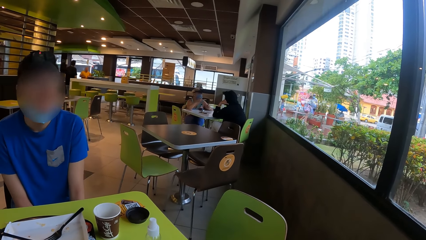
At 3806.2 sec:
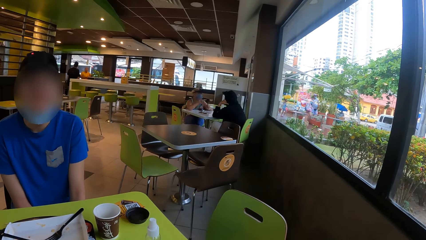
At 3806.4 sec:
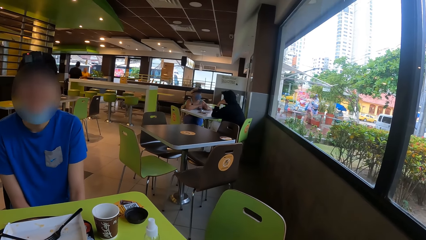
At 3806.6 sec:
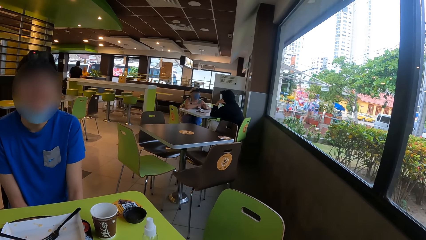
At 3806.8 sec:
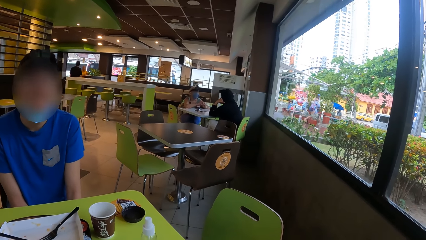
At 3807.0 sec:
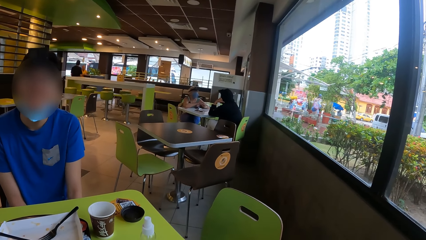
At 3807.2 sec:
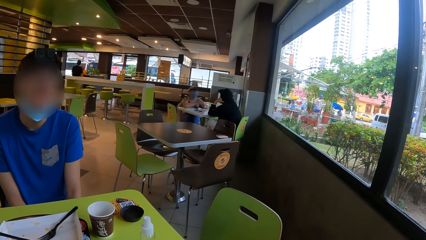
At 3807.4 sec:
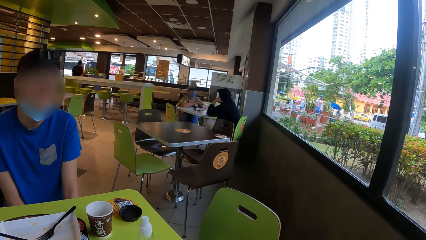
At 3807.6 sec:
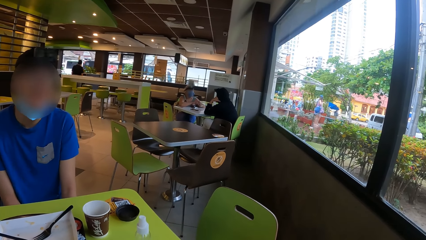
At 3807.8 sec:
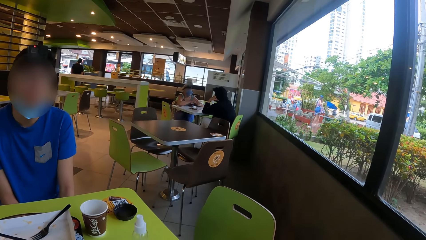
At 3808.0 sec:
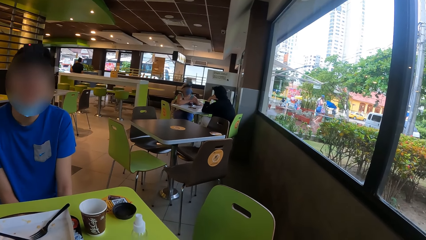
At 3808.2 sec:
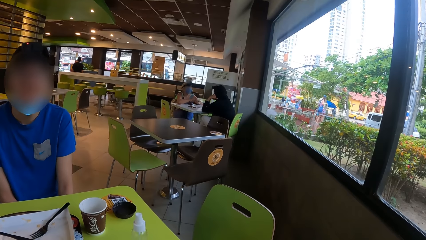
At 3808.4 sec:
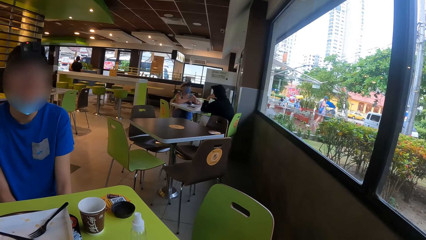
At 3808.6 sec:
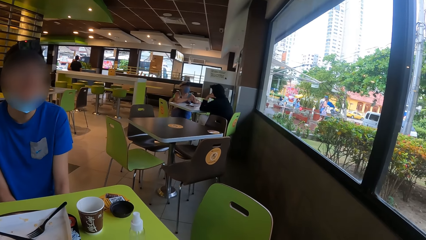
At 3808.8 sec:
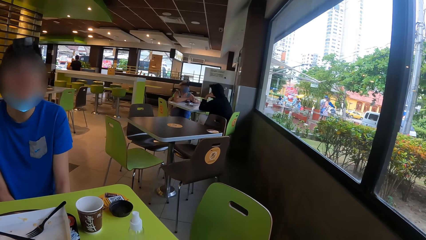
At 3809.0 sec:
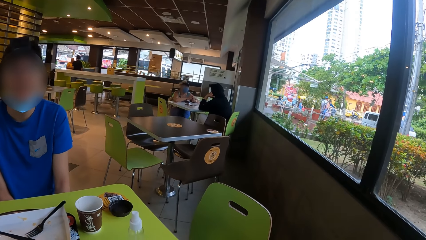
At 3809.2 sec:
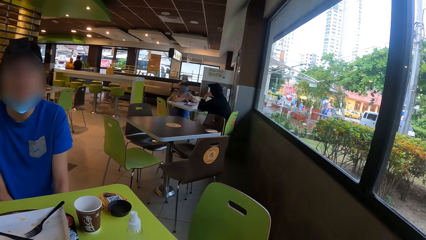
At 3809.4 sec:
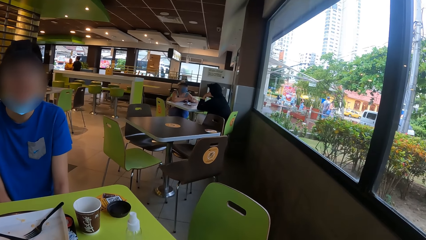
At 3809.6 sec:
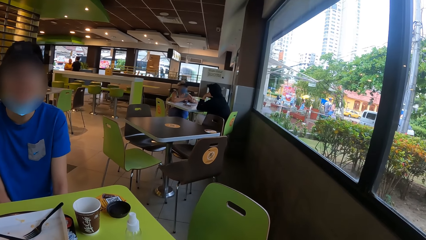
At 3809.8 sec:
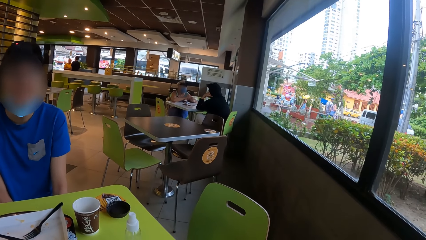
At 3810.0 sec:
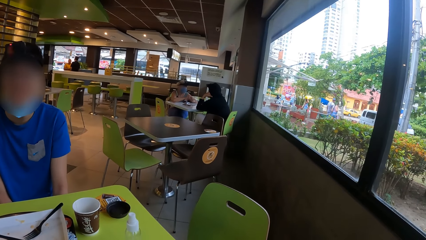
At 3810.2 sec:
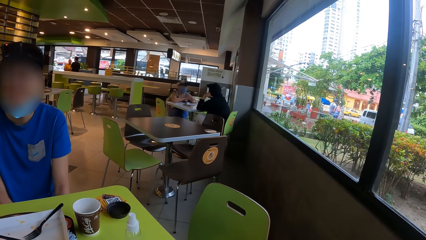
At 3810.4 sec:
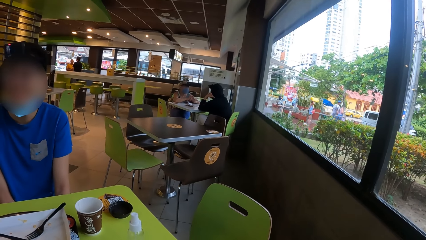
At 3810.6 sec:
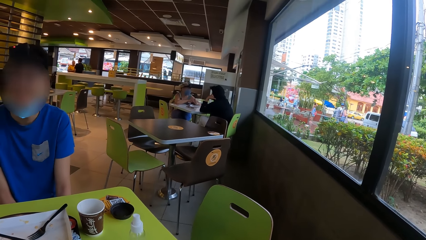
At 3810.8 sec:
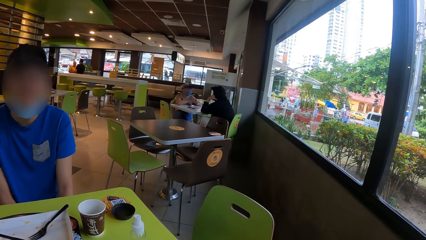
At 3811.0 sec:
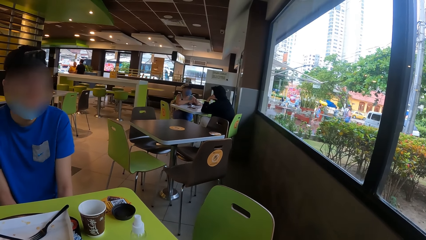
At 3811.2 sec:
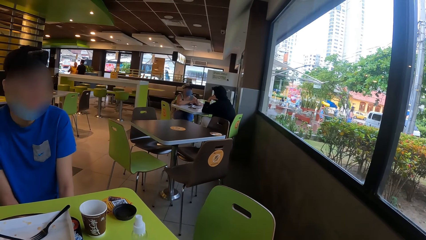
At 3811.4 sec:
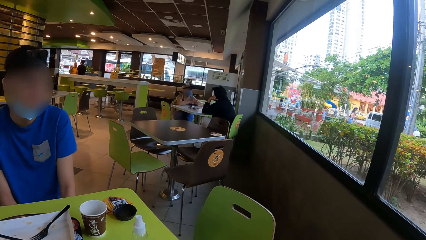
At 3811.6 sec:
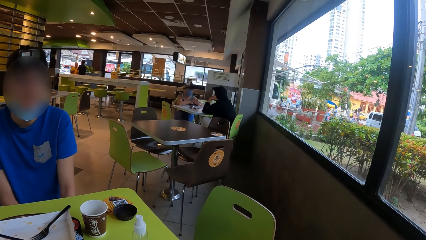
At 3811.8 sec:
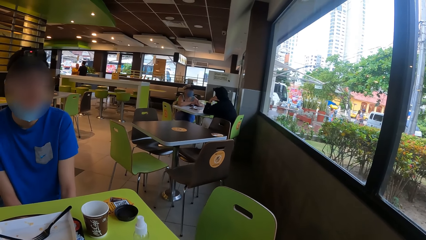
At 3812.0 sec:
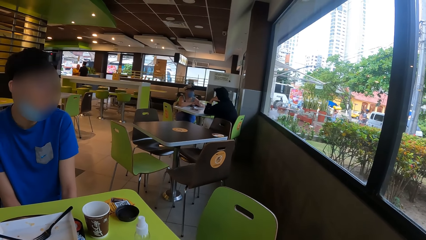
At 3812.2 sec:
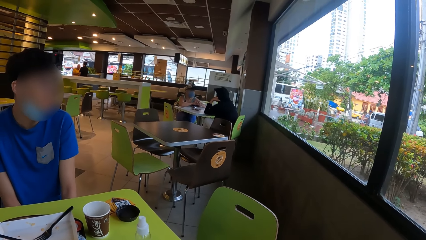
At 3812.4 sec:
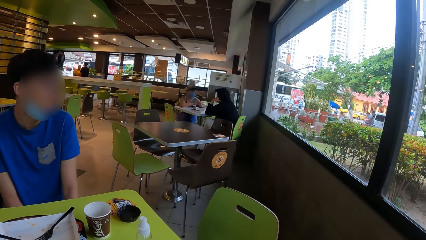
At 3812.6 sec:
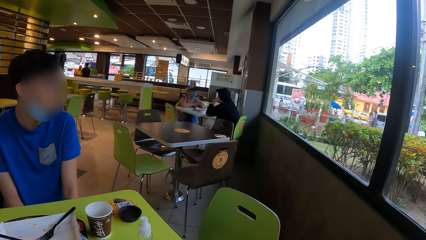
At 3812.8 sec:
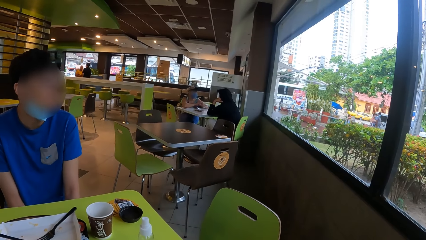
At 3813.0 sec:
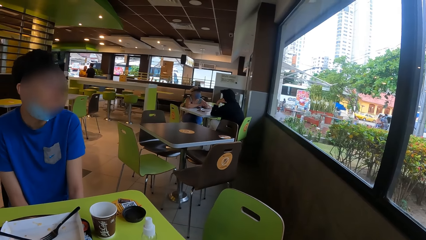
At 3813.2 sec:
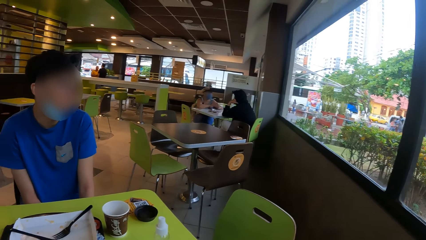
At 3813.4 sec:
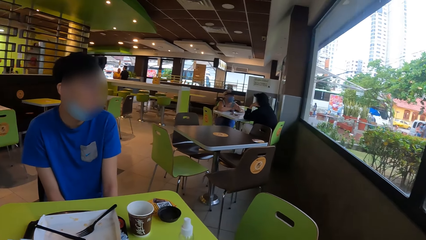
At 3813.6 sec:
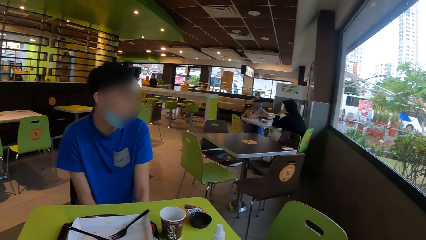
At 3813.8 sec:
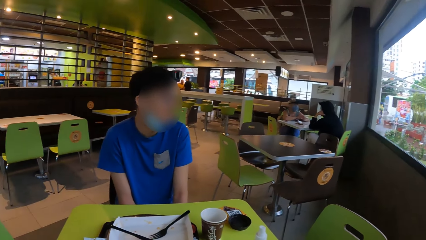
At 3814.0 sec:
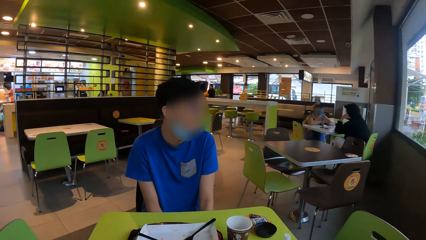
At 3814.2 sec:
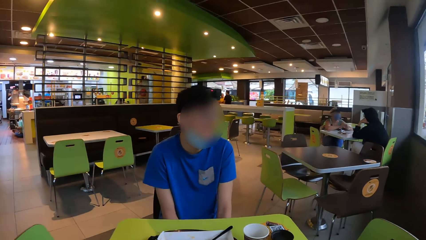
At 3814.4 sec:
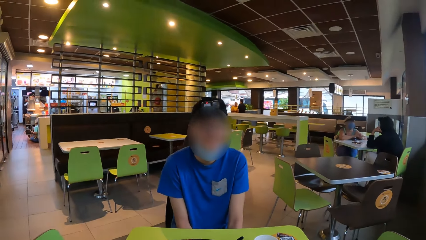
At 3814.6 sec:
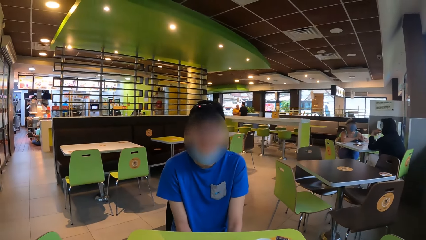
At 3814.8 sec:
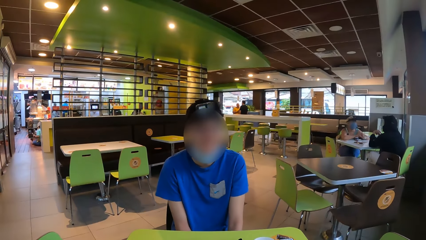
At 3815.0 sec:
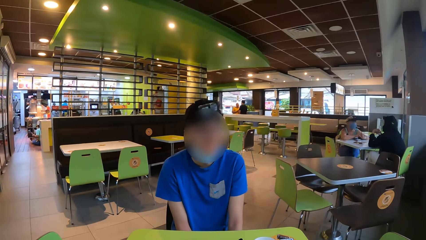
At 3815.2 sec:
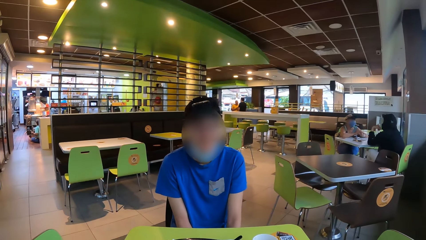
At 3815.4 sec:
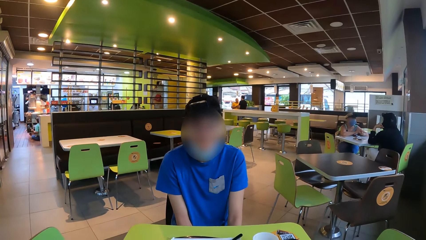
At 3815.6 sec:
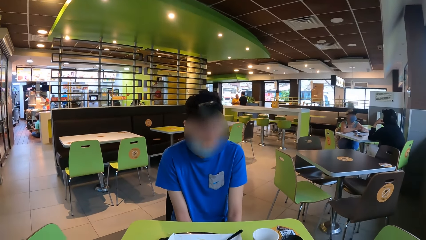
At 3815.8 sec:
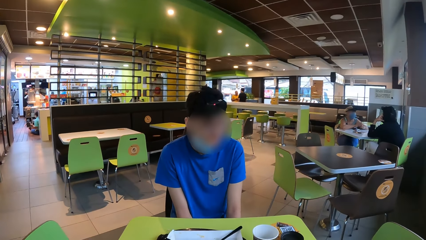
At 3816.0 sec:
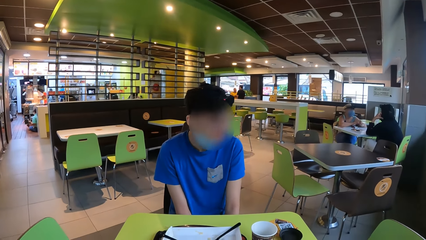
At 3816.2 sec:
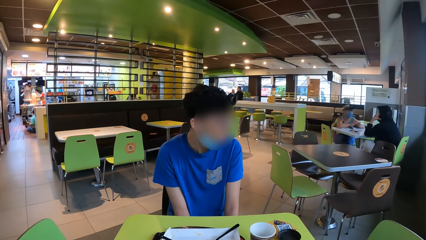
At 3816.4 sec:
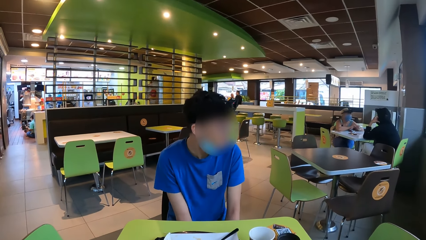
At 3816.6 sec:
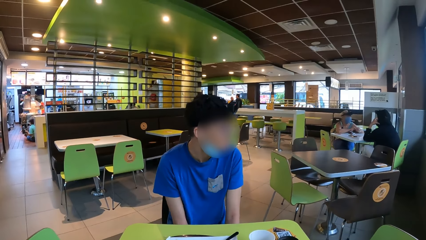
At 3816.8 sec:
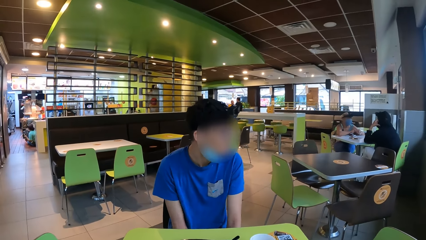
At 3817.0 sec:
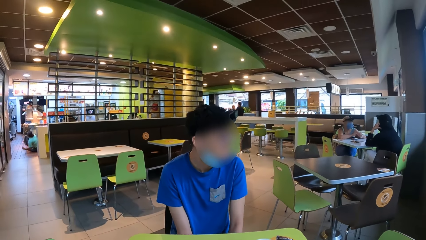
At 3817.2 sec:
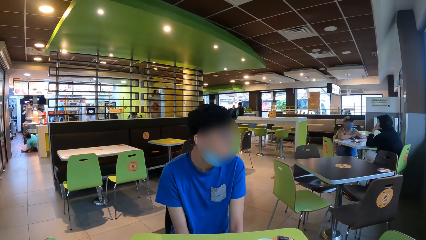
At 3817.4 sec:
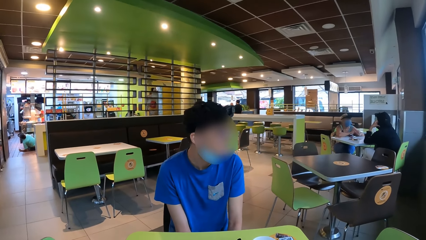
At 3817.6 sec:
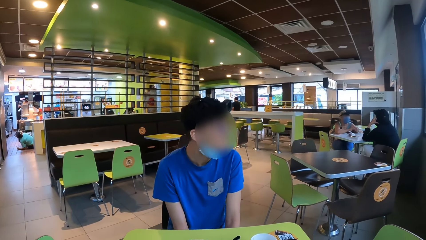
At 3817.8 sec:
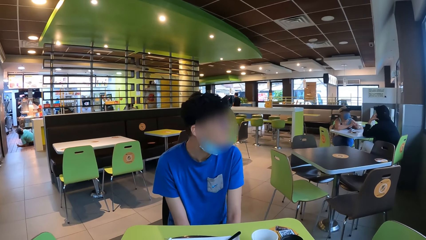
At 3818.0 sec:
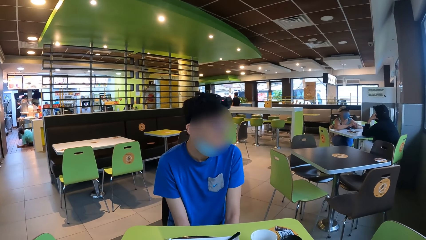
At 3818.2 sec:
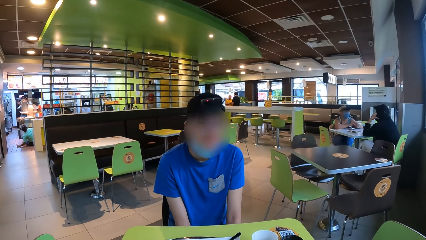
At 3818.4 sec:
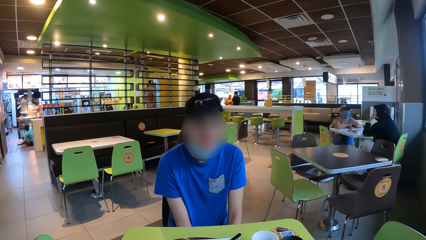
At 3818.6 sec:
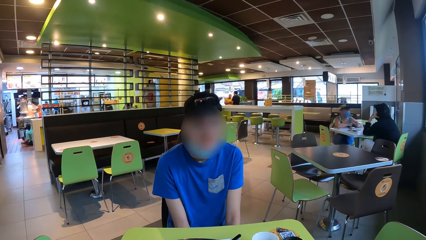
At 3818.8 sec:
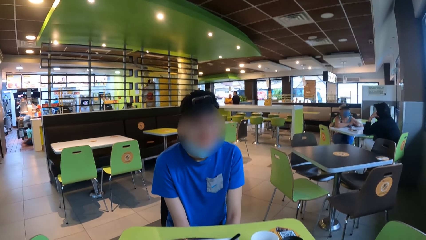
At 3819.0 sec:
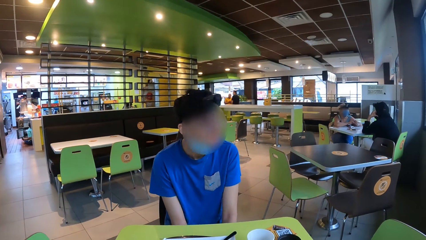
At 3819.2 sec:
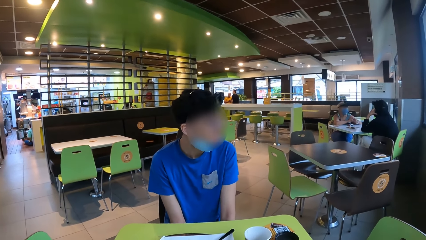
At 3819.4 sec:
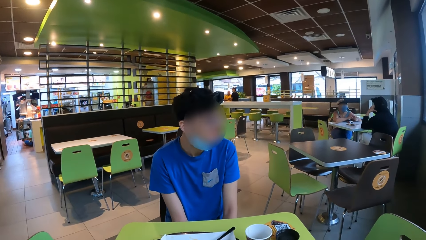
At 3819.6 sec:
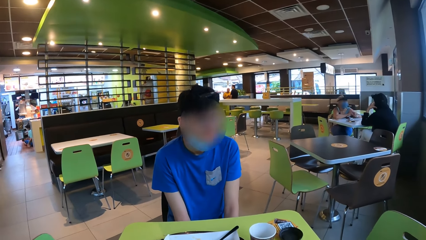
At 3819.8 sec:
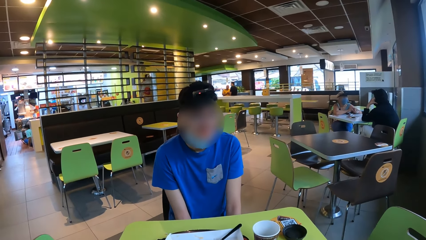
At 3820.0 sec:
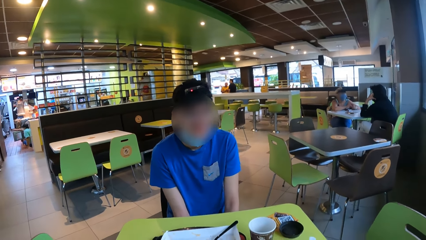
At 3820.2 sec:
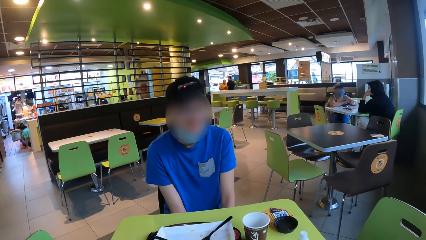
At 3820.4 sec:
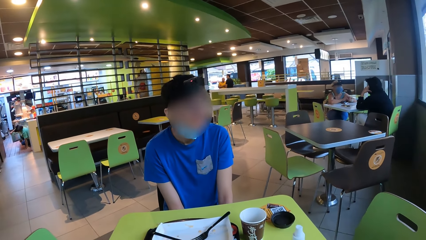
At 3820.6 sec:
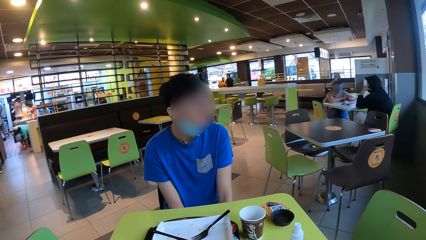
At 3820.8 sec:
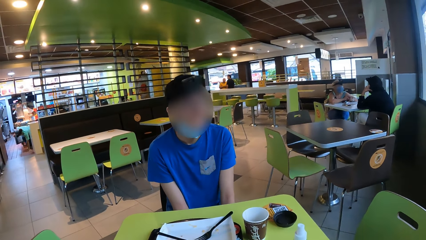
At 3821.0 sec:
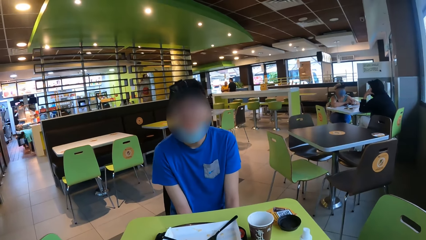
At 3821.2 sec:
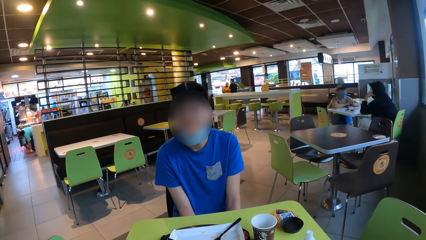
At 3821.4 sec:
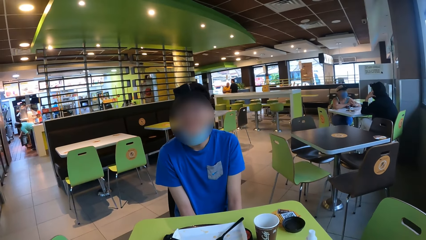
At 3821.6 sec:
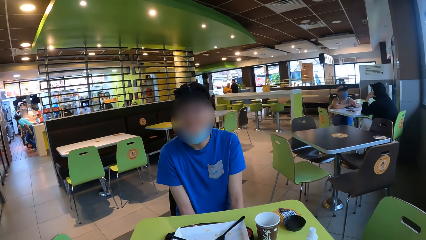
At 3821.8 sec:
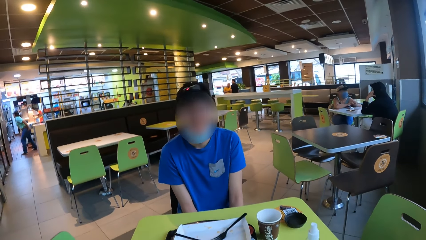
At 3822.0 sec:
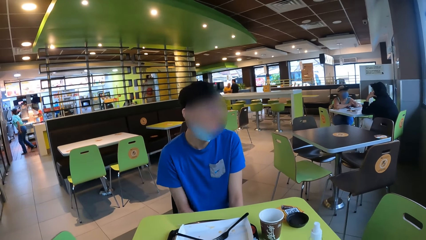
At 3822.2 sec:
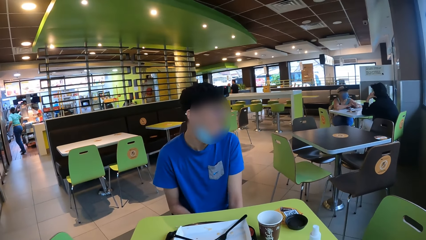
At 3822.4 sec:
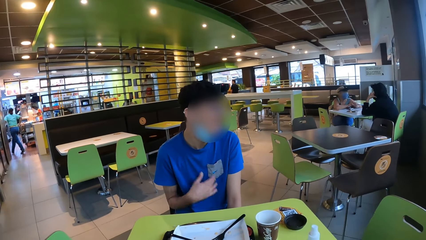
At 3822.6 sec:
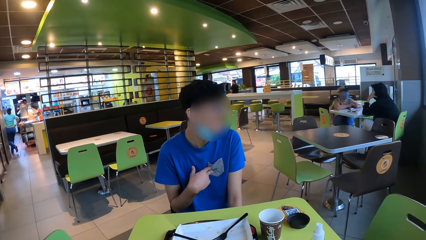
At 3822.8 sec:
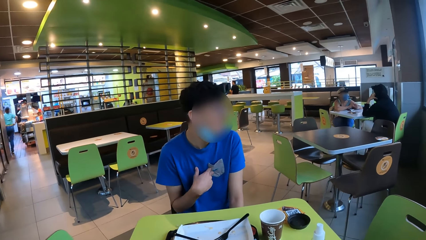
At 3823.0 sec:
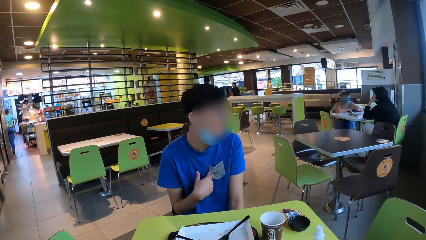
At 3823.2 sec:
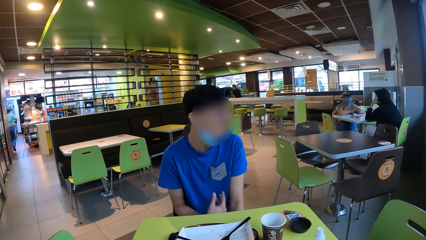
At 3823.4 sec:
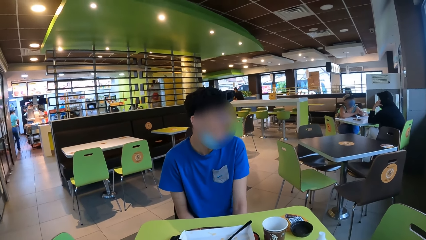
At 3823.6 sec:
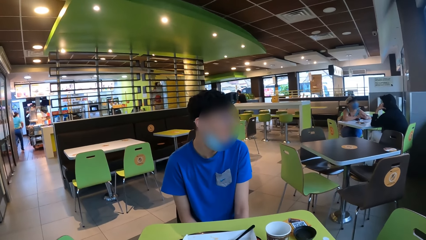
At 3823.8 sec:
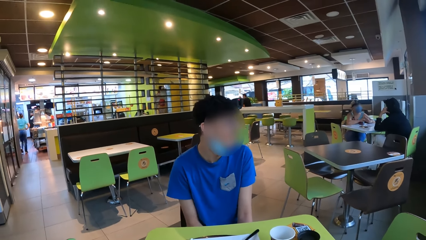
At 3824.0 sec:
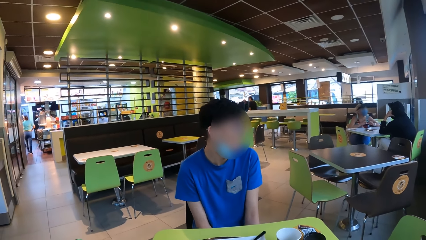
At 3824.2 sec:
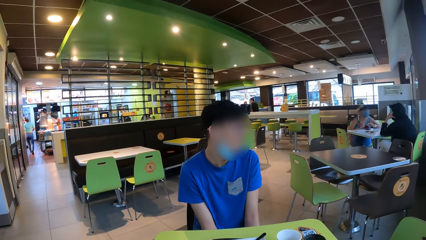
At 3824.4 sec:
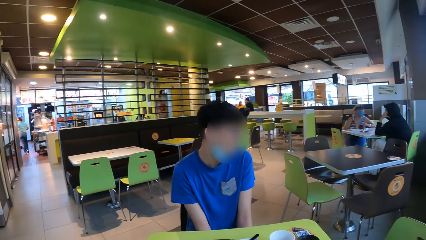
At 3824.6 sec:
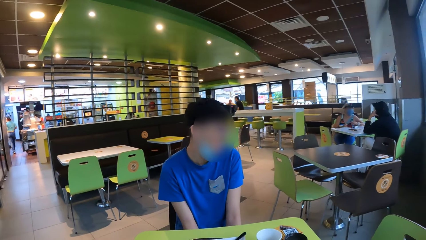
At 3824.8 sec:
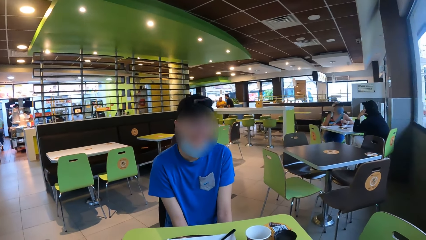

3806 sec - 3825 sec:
The camera wearer interacts with a man. The man touches the chest with the right hand.
